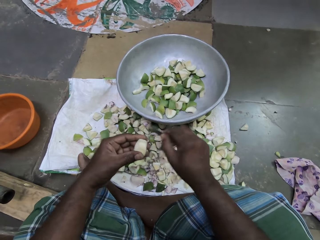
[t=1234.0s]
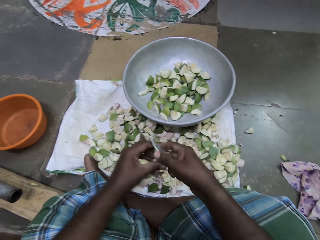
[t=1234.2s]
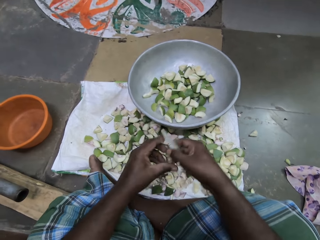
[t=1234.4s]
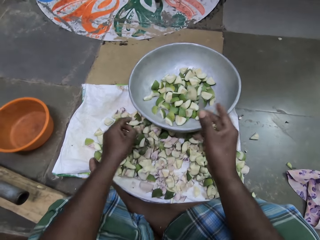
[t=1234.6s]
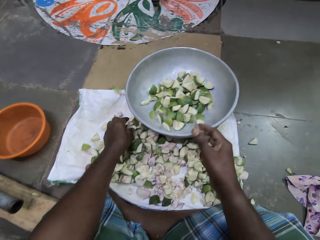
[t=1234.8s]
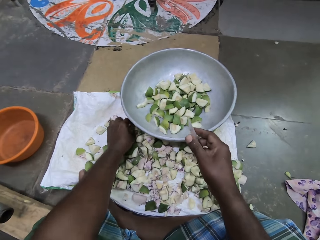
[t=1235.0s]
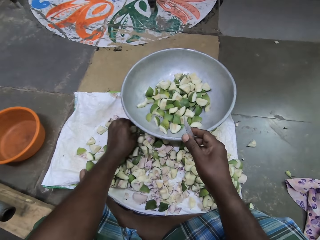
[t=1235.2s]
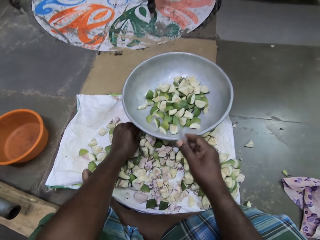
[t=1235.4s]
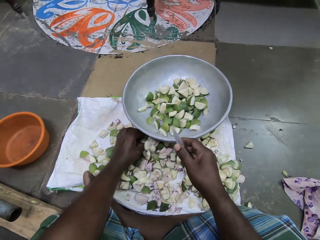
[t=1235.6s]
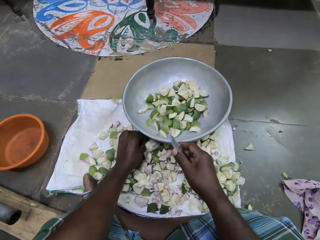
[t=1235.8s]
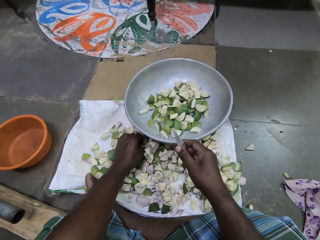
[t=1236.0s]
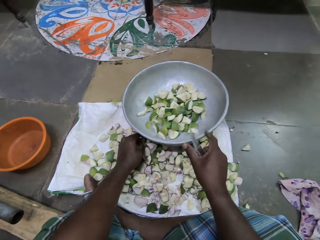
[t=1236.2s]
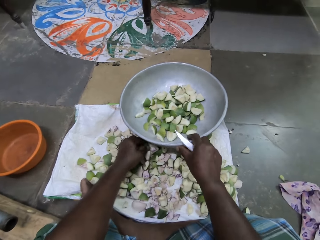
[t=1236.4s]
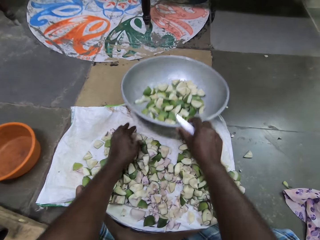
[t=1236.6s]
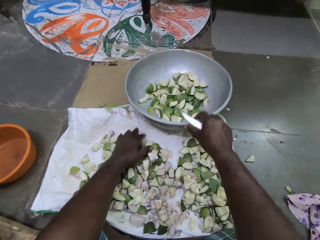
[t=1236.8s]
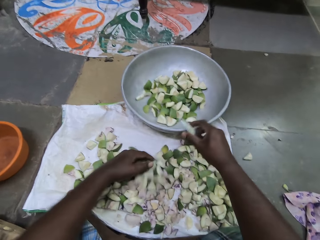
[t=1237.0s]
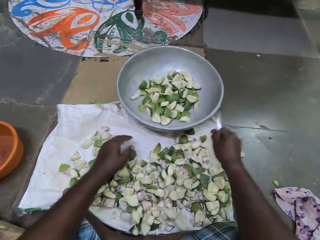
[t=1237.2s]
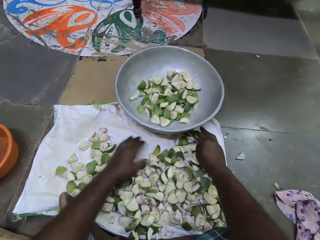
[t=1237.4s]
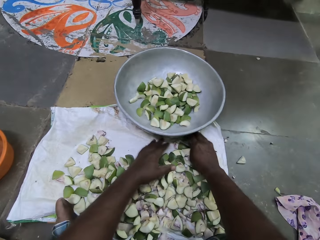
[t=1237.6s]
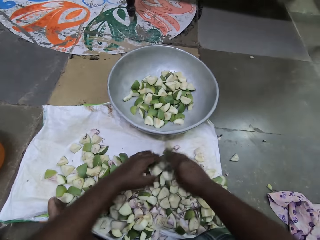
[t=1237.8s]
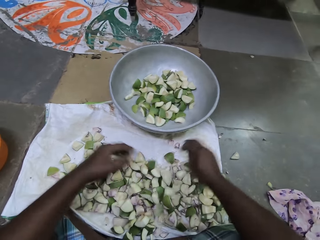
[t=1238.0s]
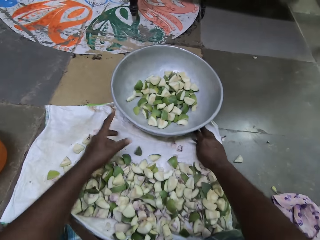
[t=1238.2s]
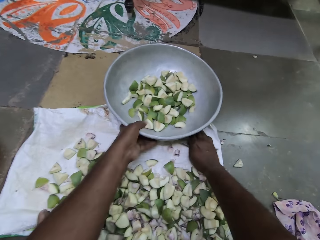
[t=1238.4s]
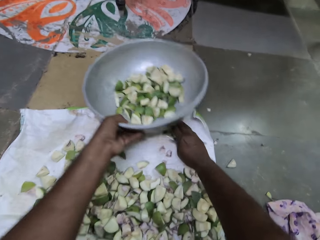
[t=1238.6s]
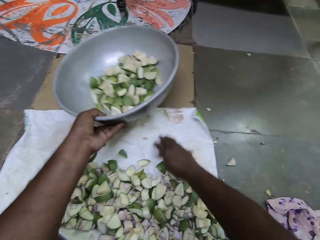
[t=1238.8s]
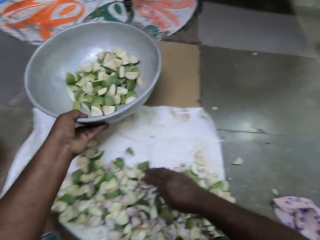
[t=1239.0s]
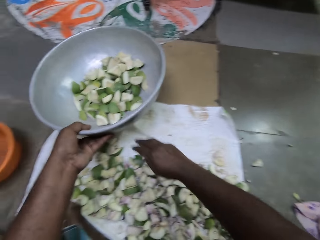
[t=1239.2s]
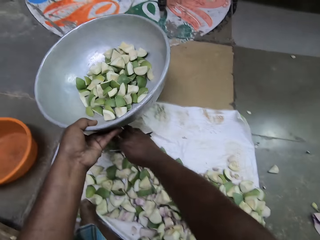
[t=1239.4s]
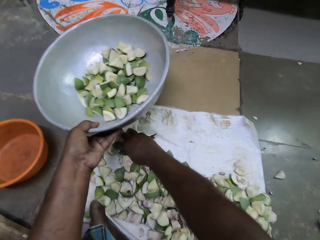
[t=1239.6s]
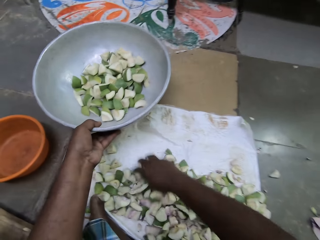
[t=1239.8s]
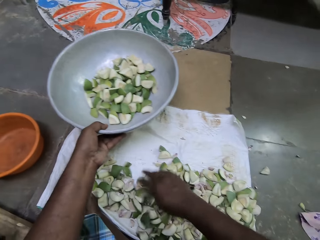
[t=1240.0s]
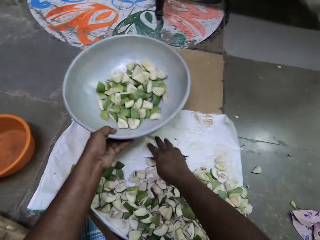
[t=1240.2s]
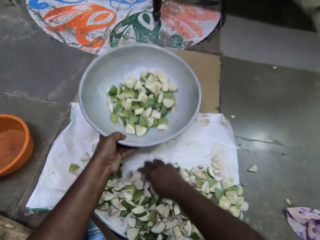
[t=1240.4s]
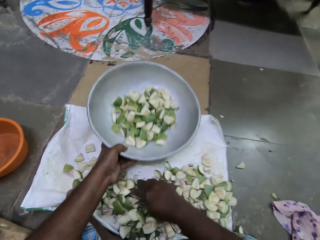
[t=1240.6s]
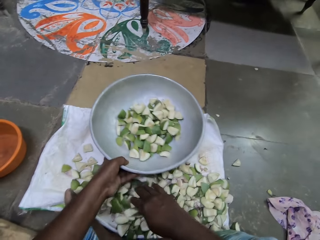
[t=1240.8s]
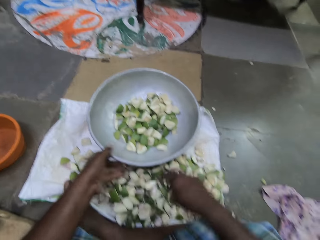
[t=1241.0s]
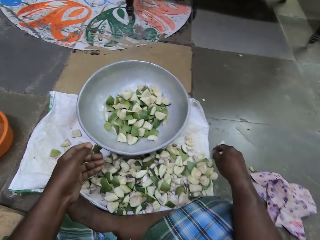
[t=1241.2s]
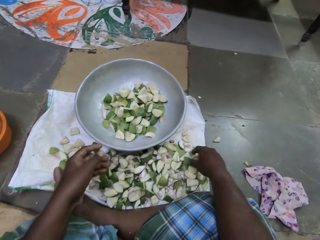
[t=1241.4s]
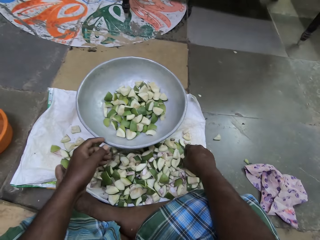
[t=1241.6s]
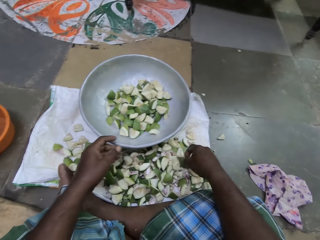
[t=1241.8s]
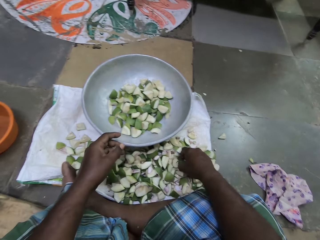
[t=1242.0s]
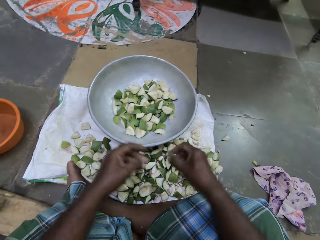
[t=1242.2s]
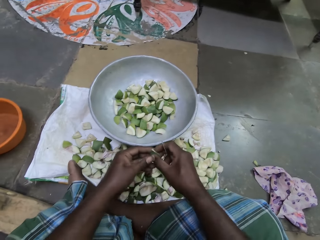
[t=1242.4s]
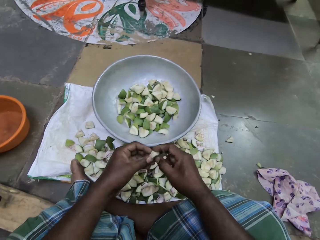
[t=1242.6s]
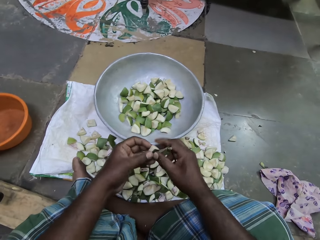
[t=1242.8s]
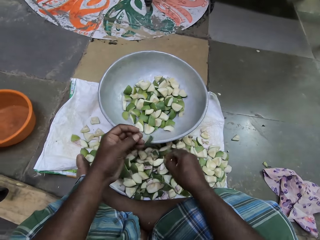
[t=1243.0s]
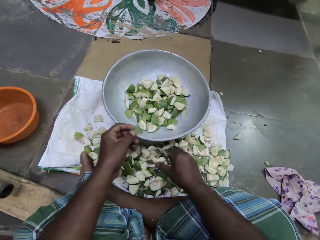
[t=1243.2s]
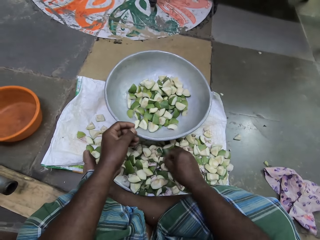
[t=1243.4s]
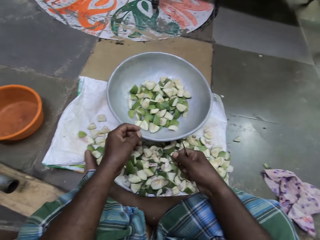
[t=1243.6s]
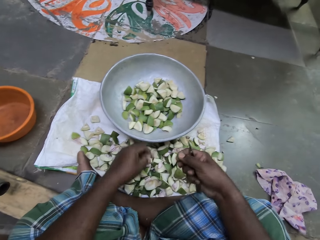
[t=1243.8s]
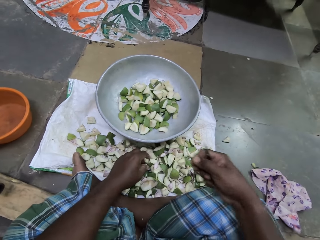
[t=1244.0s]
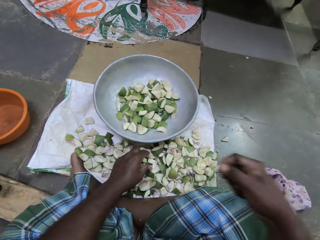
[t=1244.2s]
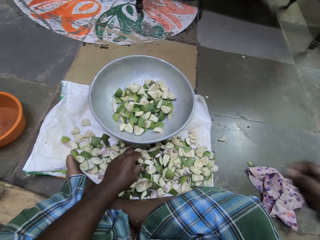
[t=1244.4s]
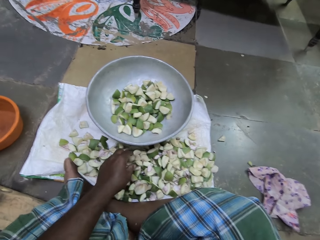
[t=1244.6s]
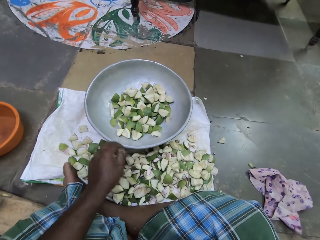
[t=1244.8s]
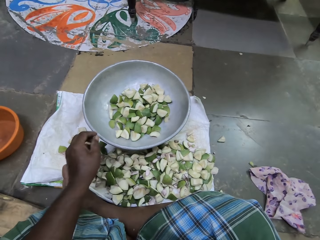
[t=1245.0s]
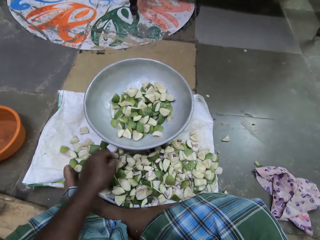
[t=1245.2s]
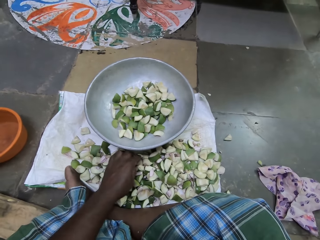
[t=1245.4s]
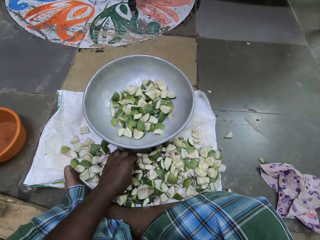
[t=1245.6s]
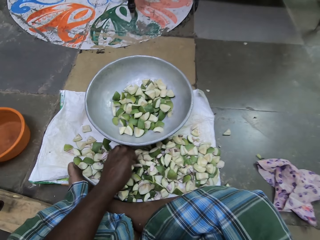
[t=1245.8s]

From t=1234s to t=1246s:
The camera wearer passes the piece of mango from her left hand to her right hand. She drops the piece of mango into the bowl with her right hand. She adjusts the bowl with her right hand. She gathers pieces of mango on the sack bag with her hands. She picks the bowl from the sack bag with her left hand. She gathers pieces of mango on the sack bag with her right hand. She drops the bowl on the sack bag with her left hand. She picks a piece of mango from the sack bag with her right hand and holds the piece of mango with her hands. She drops the piece of mango into the bowl with her hands. She picks a piece of mango from the sack bag with her right hand. She pulls something from the mango pieces. She throws the piece of mango on the floor with her right hand.

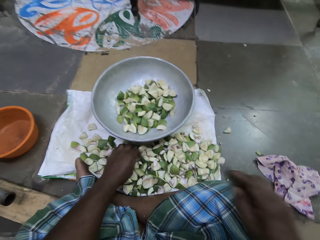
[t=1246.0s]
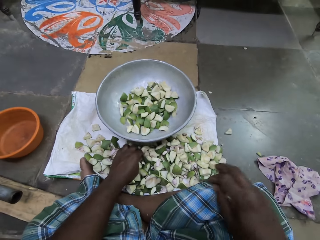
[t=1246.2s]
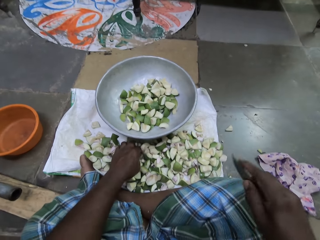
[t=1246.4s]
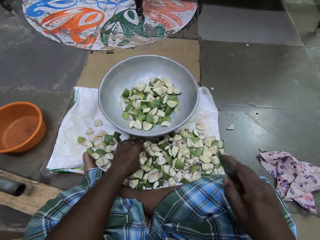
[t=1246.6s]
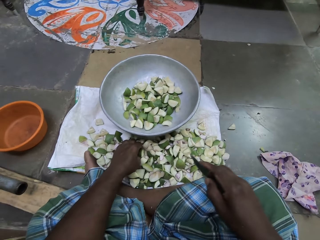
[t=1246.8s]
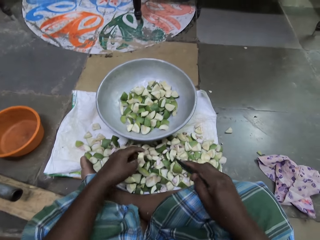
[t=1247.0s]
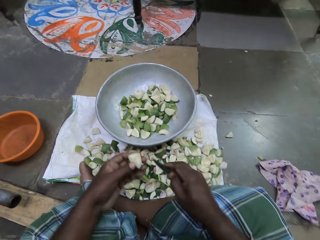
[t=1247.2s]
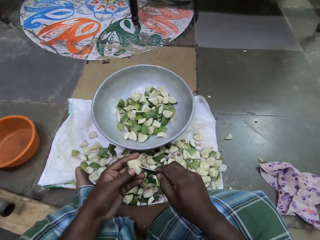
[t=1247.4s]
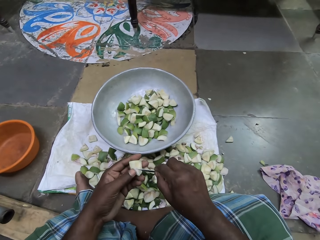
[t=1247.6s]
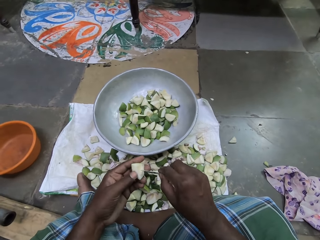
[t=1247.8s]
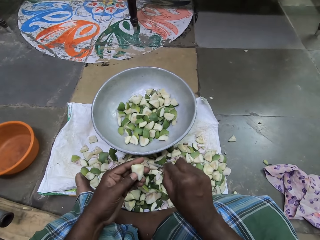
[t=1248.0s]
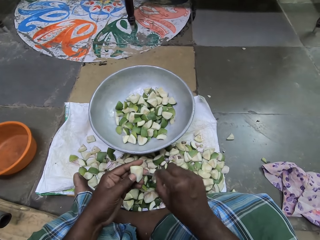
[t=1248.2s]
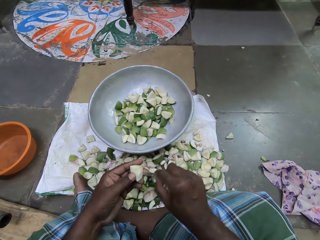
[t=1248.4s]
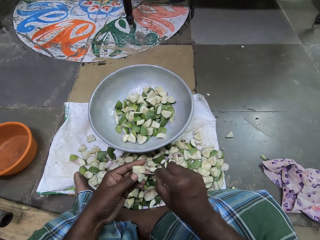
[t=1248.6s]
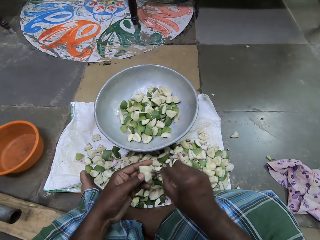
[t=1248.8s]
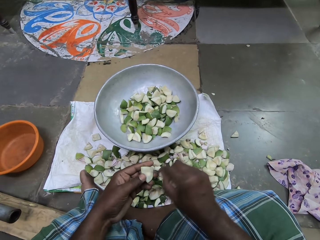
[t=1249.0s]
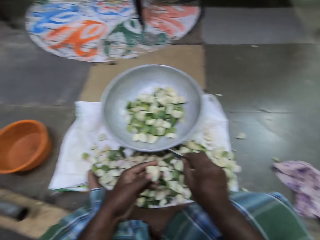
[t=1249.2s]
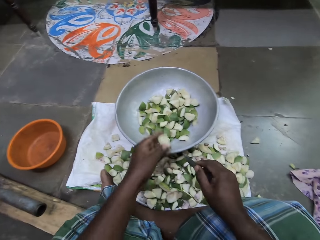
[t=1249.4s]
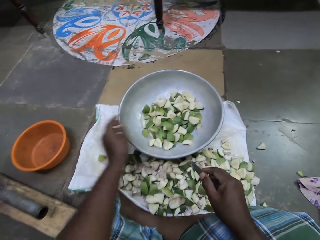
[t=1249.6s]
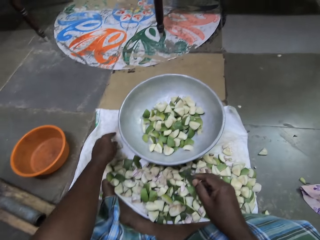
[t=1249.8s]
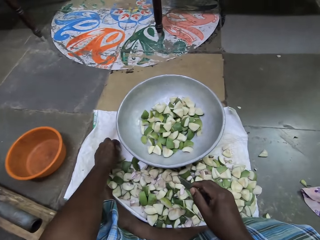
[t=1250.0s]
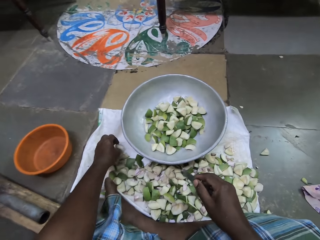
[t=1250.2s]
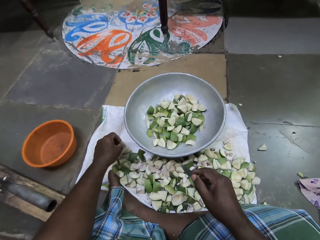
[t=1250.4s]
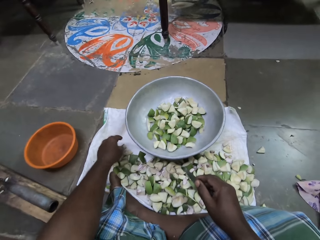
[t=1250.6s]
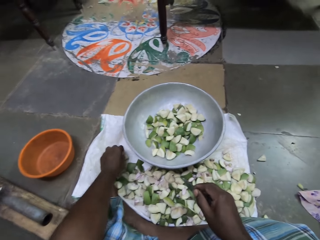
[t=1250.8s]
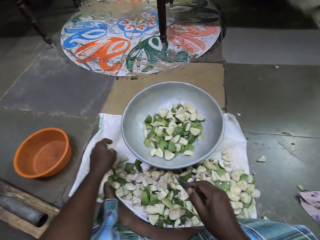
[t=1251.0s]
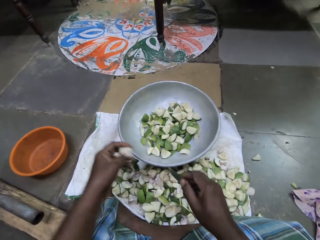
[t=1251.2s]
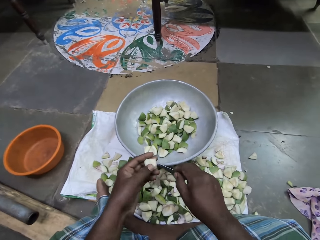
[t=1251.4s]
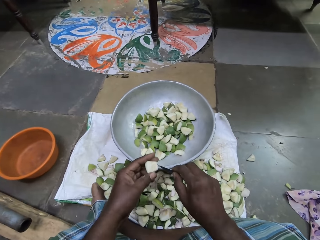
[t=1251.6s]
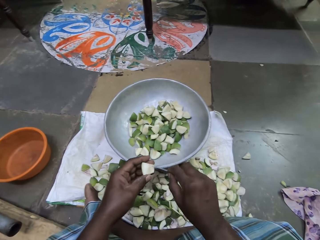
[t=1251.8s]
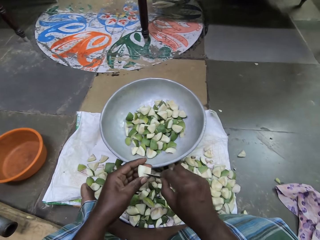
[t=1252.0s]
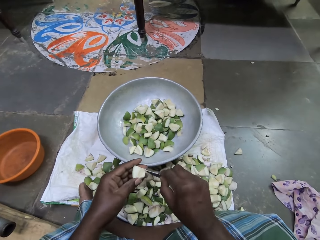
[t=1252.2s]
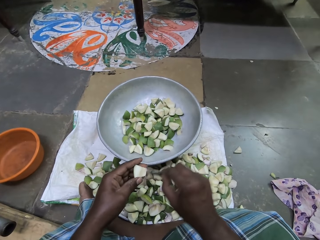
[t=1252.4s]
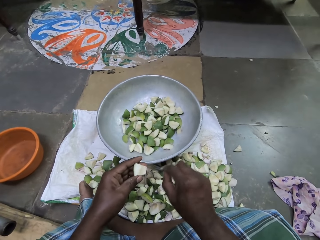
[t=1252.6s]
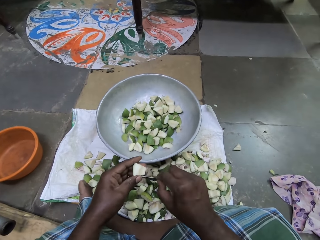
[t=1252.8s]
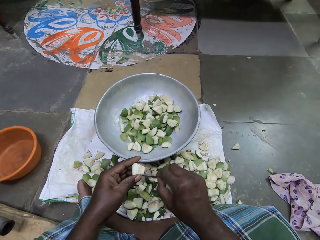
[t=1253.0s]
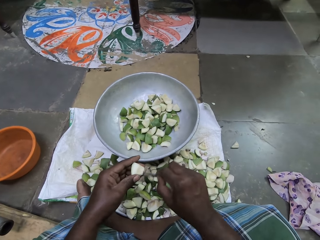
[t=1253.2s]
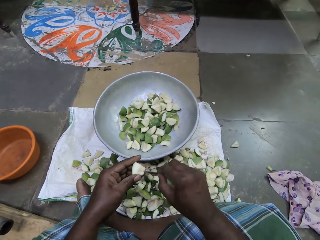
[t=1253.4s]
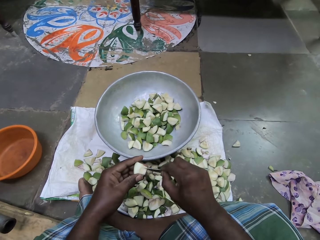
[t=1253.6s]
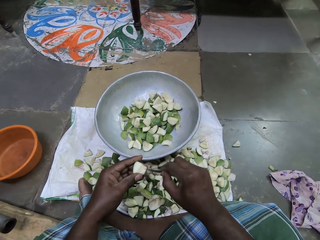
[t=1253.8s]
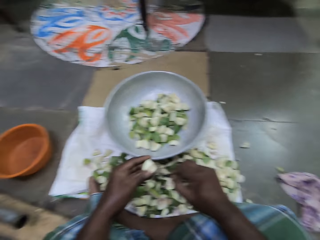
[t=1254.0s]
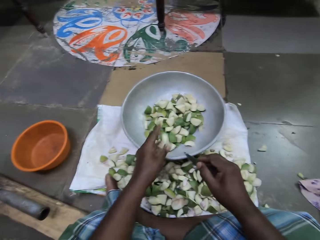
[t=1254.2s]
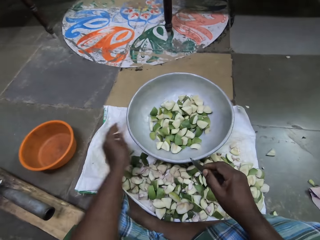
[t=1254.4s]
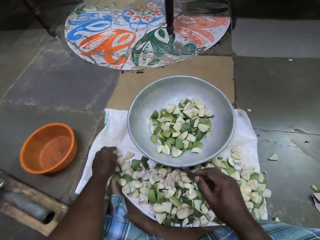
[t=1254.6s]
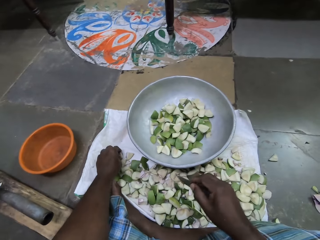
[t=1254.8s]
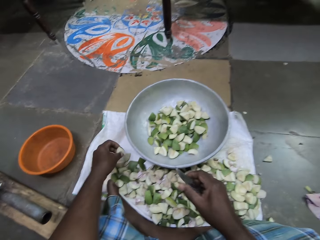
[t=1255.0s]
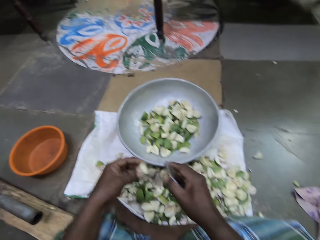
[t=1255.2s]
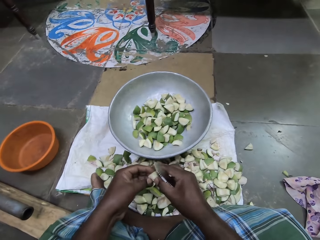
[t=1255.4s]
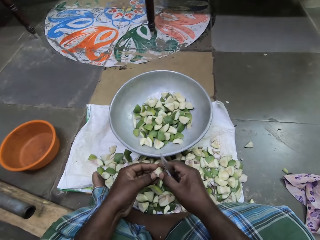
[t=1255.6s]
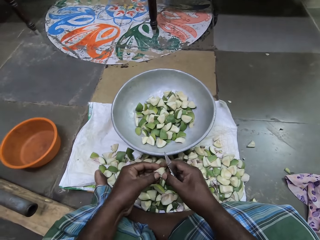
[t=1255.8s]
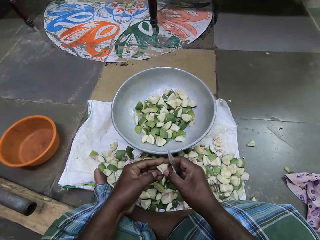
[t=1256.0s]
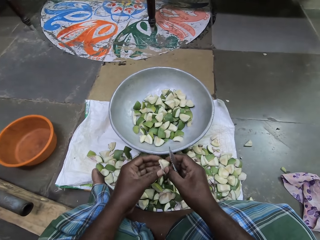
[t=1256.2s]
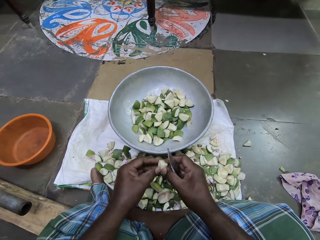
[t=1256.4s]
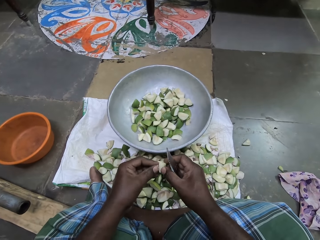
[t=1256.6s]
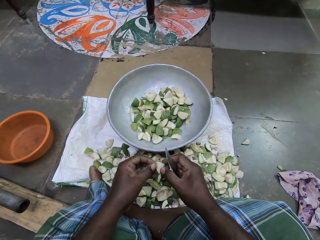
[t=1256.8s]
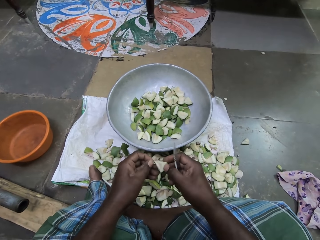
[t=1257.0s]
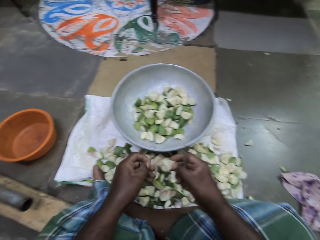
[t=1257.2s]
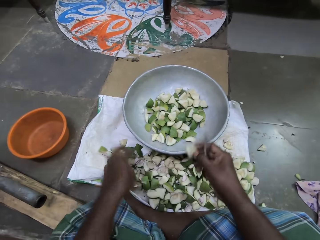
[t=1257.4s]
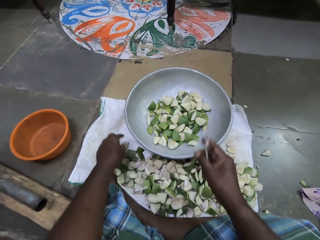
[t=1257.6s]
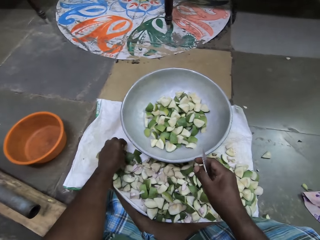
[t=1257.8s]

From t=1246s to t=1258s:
The camera wearer picks a piece of mango from the sack bag with her left hand. She scrapes the piece of mango with the knife in her right hand. She removes the seed coat. She drops the piece of mango into the bowl with her left hand. She touches a mango piece. She picks a piece of mango from the sack bag with her left hand. She scrapes the piece of mango with the knife in her right hand. She removes the seed coat. She drops the piece of mango into the bowl with her left hand. She picks a piece of mango from the sack bag with her left hand and holds the piece of mango with her hands. She peels off a piece of mango from the piece of mango with her left hand. She removes the seed coat. She drops the piece of mango into the bowl with her right hand.
